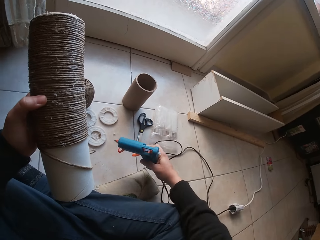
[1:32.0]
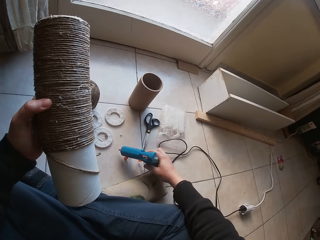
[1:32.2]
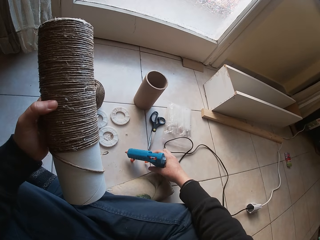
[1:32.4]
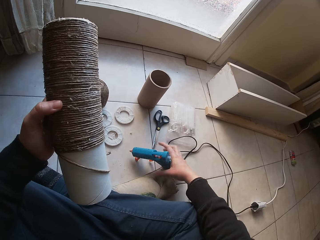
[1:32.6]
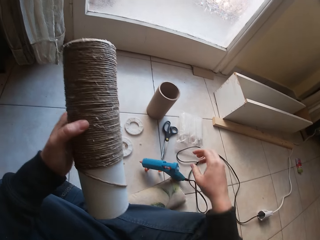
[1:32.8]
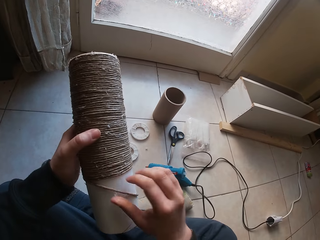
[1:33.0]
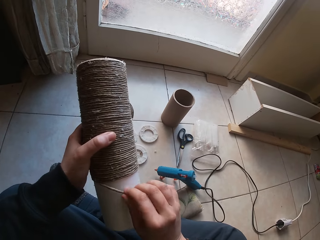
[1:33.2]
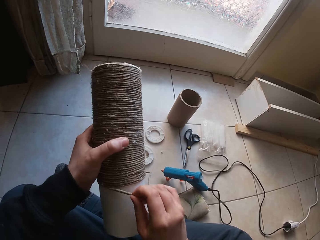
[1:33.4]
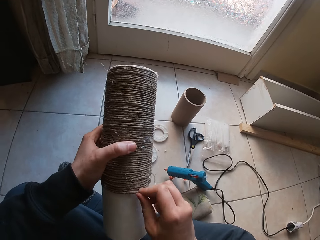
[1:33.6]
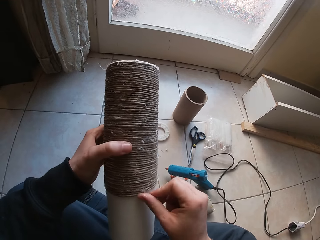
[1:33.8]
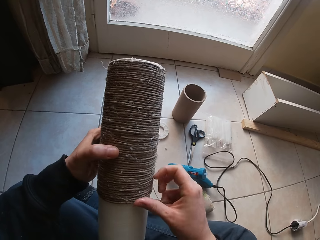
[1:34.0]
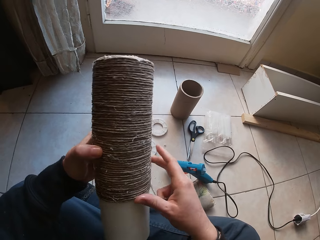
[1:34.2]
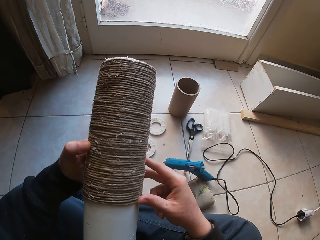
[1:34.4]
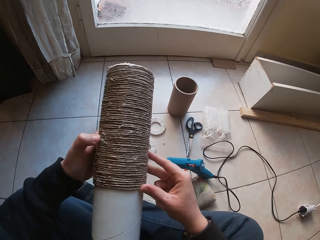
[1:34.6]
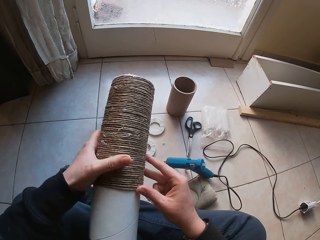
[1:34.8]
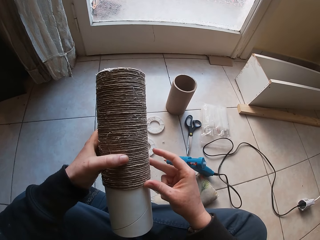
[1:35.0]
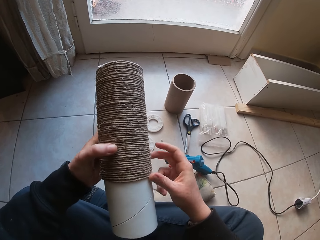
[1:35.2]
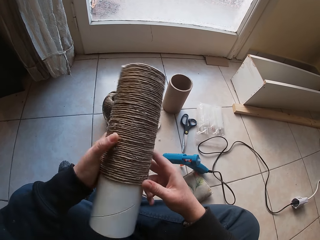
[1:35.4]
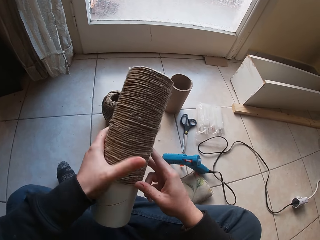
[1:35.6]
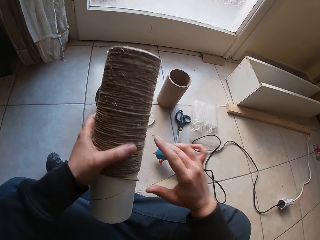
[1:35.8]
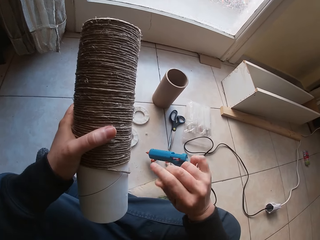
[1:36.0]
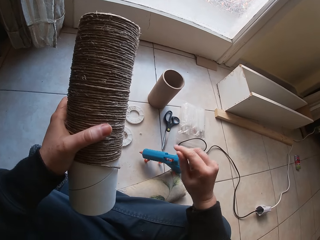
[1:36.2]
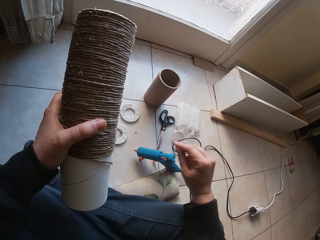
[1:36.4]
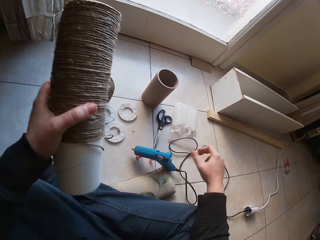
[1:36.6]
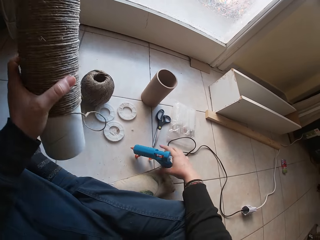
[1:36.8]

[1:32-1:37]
The camera wearer drops the glue gun on the floor with his right hand. He rolls the yarn on the yarn cylinder with his right hand.

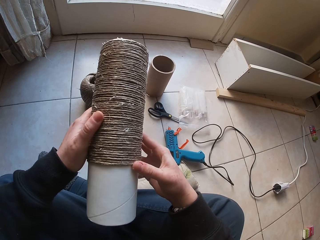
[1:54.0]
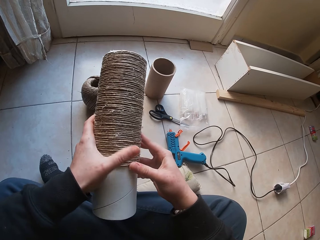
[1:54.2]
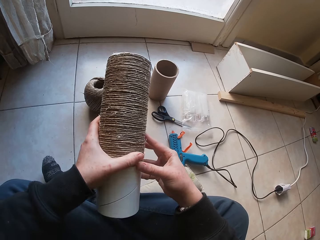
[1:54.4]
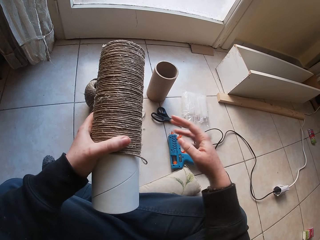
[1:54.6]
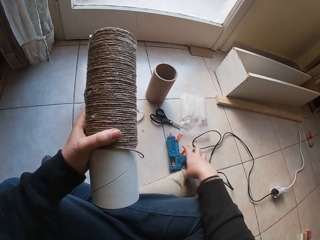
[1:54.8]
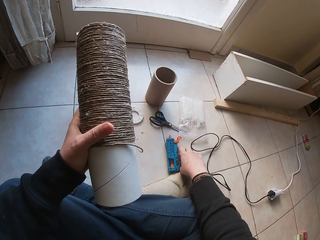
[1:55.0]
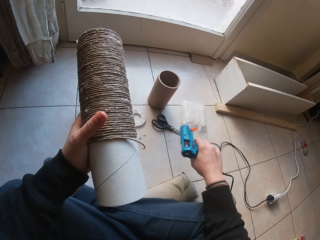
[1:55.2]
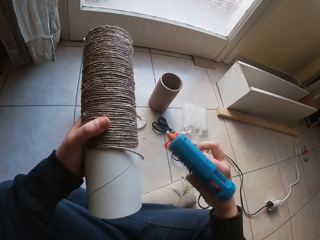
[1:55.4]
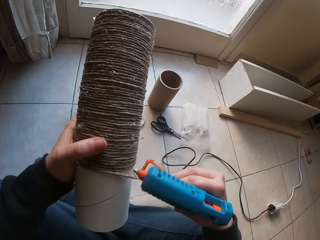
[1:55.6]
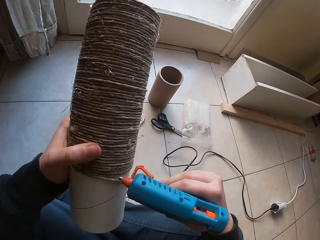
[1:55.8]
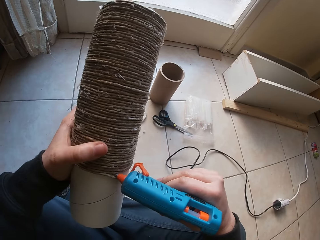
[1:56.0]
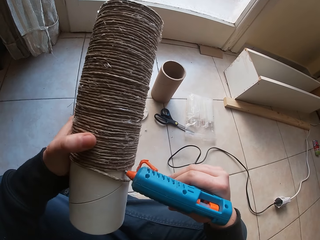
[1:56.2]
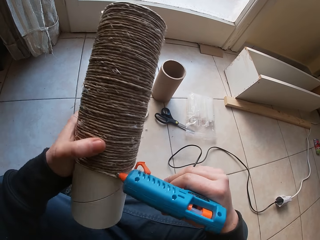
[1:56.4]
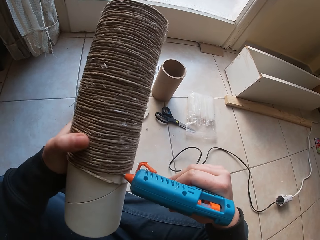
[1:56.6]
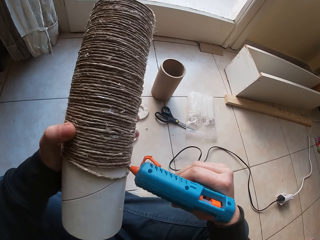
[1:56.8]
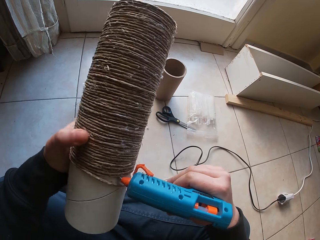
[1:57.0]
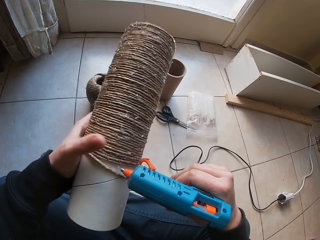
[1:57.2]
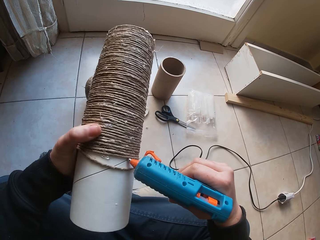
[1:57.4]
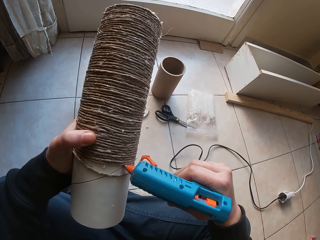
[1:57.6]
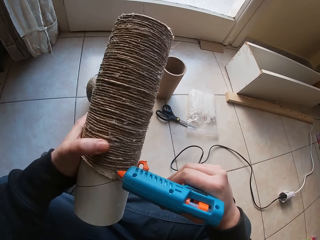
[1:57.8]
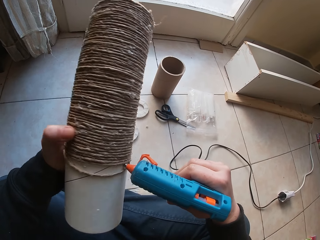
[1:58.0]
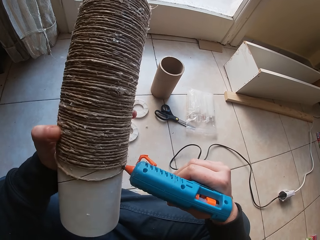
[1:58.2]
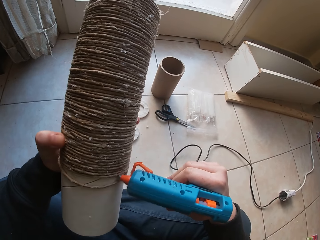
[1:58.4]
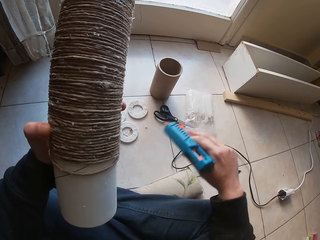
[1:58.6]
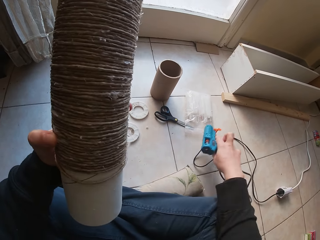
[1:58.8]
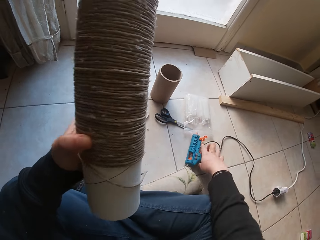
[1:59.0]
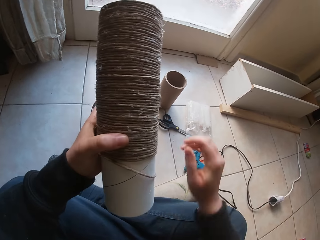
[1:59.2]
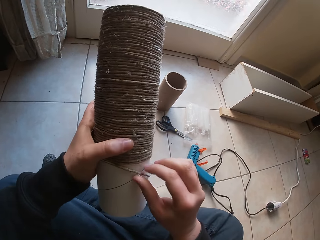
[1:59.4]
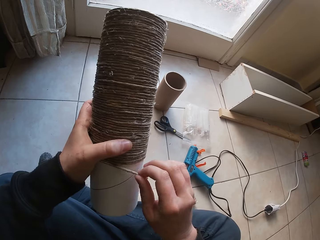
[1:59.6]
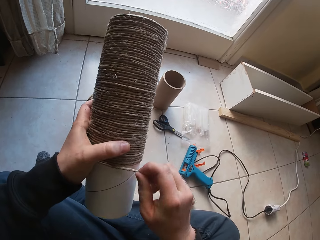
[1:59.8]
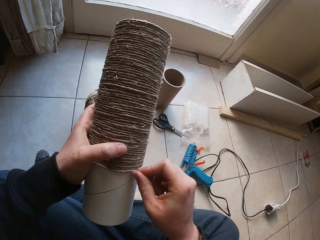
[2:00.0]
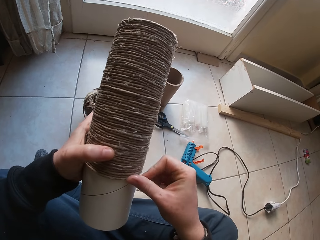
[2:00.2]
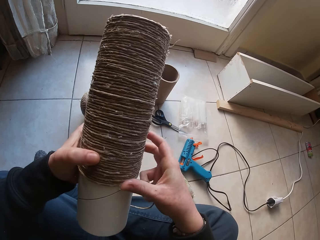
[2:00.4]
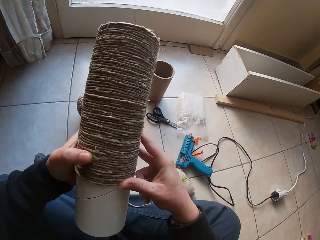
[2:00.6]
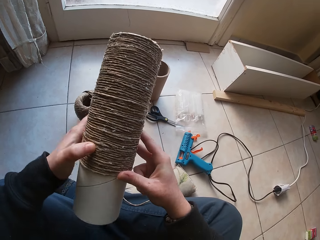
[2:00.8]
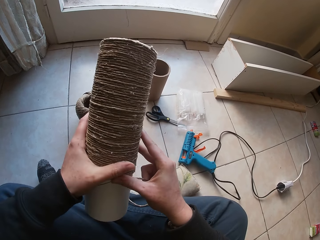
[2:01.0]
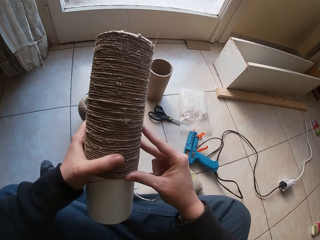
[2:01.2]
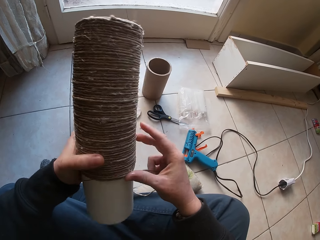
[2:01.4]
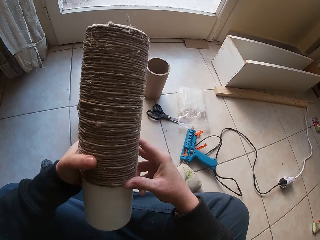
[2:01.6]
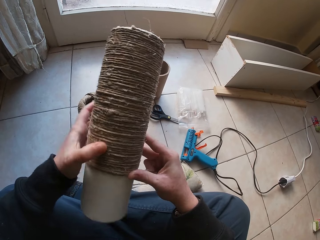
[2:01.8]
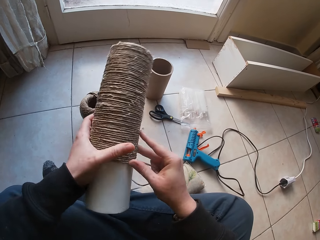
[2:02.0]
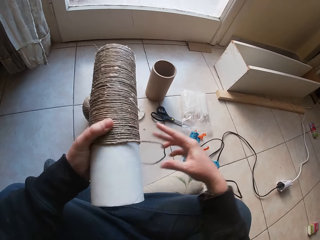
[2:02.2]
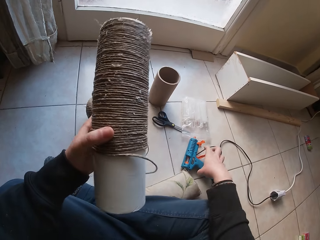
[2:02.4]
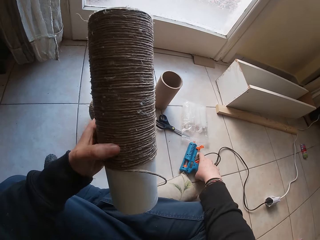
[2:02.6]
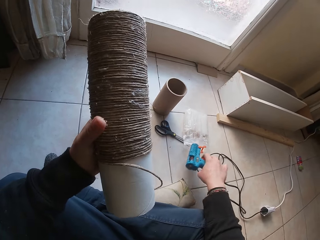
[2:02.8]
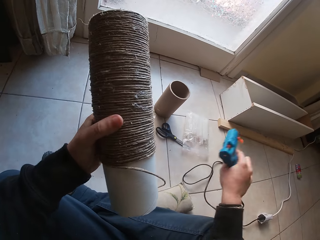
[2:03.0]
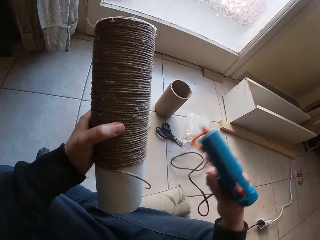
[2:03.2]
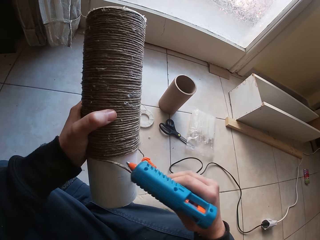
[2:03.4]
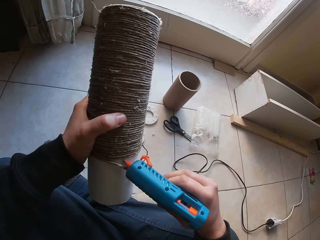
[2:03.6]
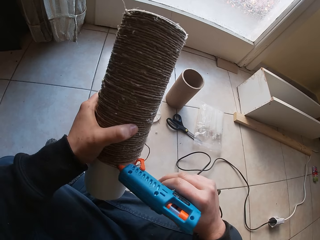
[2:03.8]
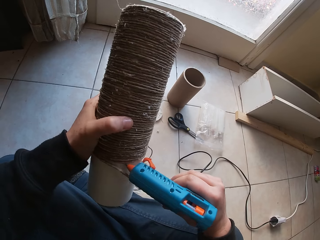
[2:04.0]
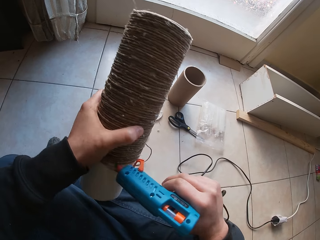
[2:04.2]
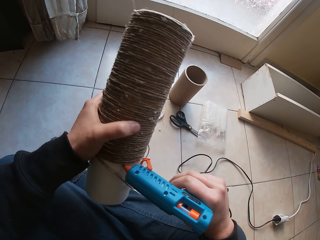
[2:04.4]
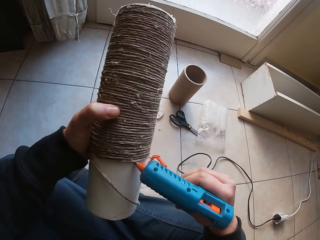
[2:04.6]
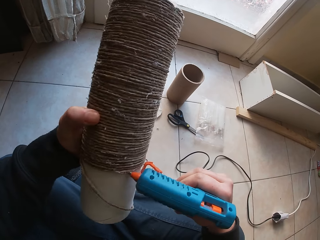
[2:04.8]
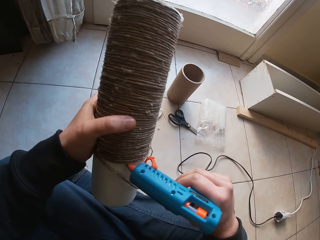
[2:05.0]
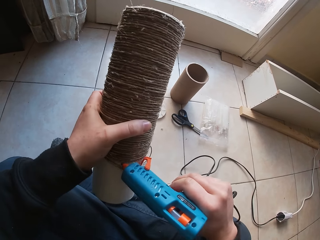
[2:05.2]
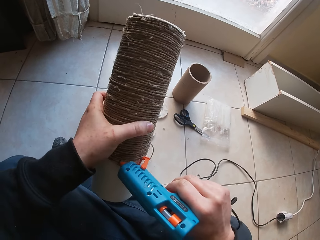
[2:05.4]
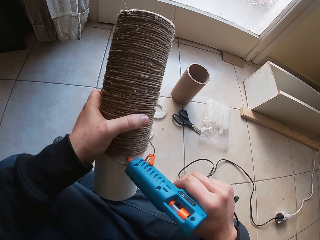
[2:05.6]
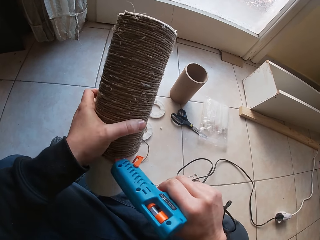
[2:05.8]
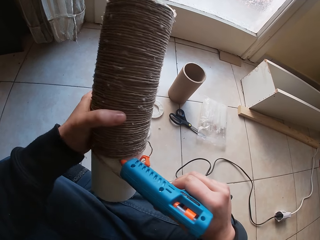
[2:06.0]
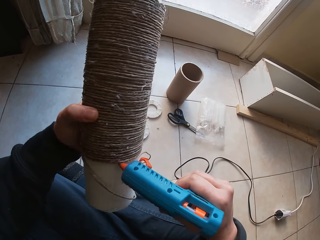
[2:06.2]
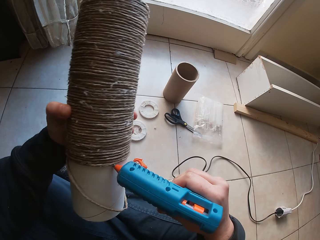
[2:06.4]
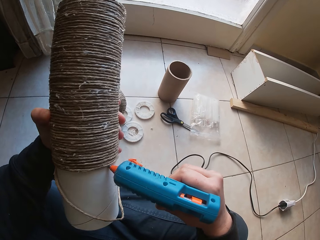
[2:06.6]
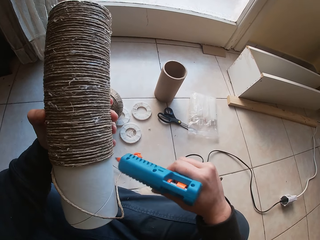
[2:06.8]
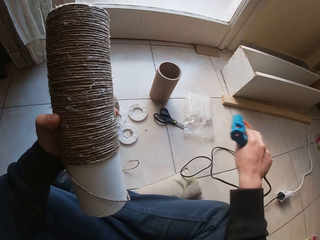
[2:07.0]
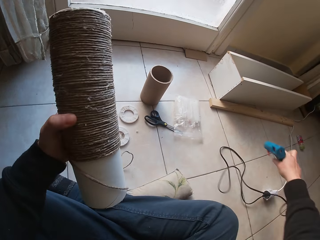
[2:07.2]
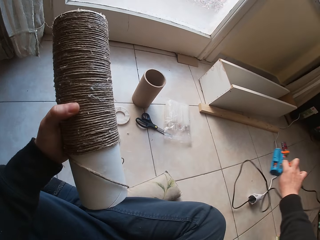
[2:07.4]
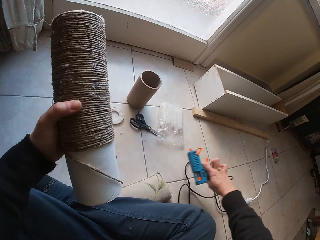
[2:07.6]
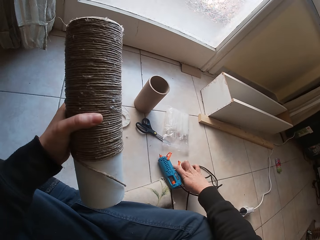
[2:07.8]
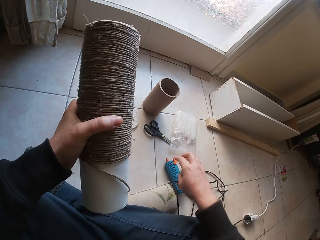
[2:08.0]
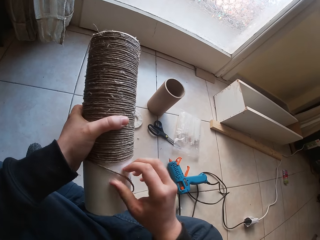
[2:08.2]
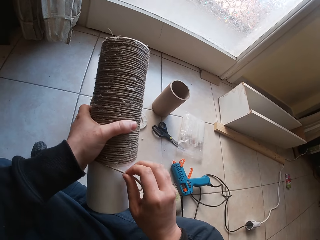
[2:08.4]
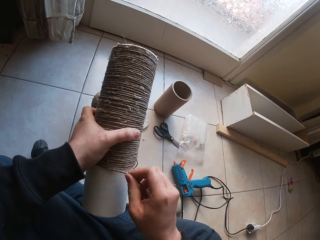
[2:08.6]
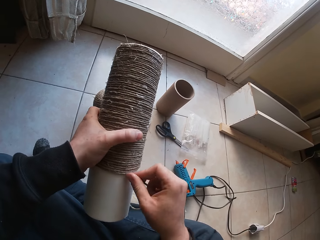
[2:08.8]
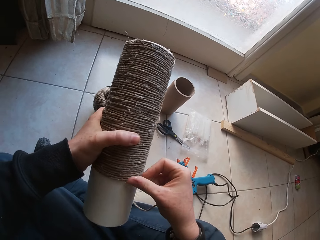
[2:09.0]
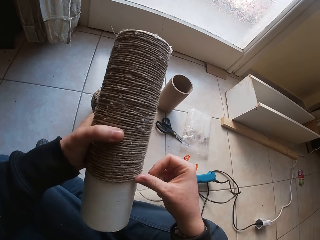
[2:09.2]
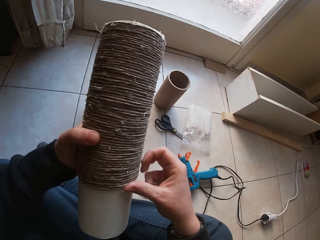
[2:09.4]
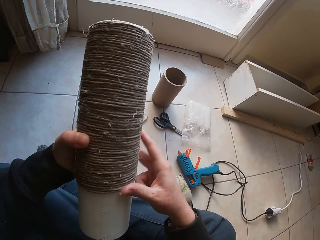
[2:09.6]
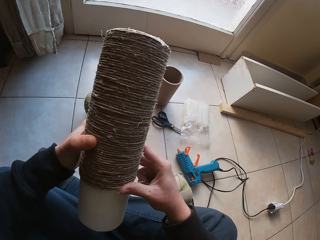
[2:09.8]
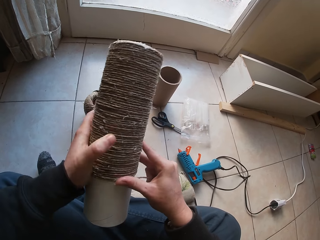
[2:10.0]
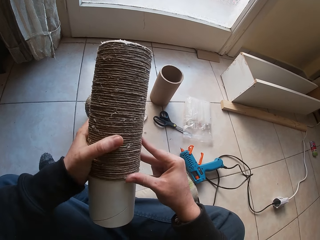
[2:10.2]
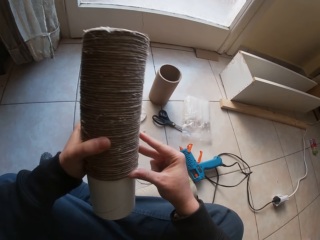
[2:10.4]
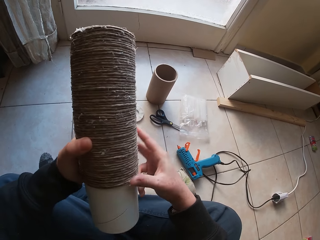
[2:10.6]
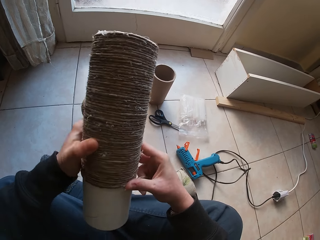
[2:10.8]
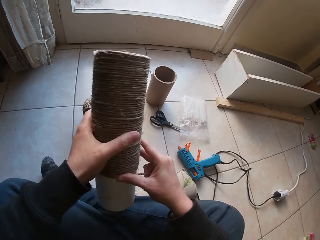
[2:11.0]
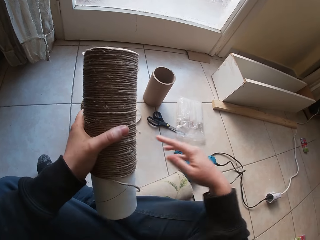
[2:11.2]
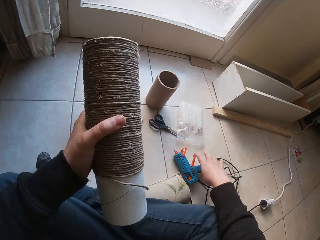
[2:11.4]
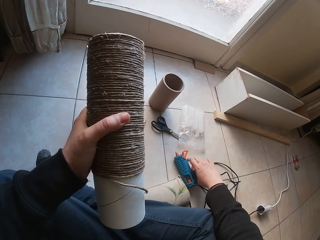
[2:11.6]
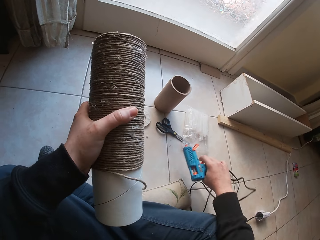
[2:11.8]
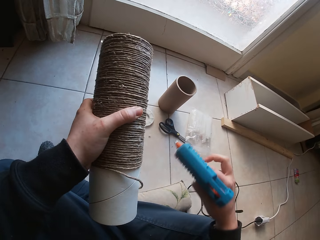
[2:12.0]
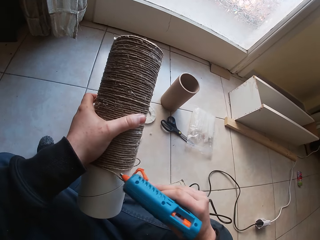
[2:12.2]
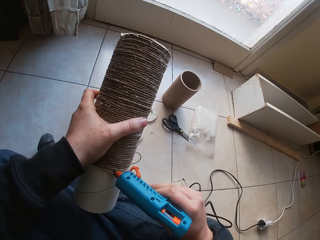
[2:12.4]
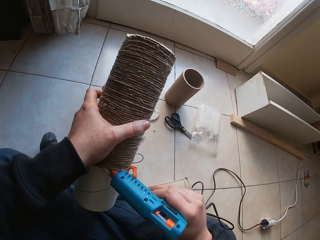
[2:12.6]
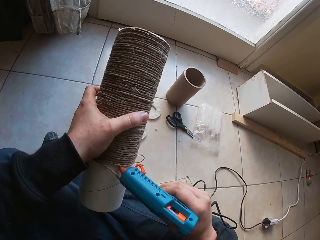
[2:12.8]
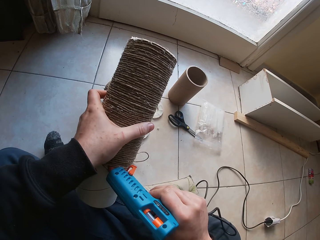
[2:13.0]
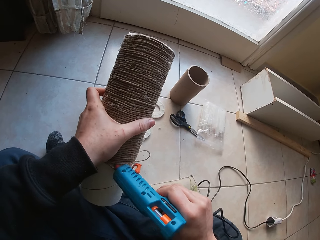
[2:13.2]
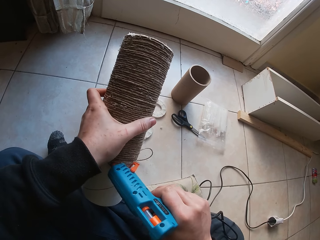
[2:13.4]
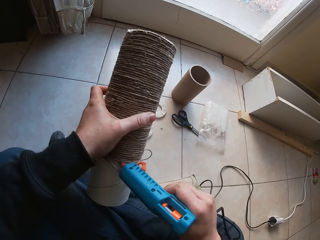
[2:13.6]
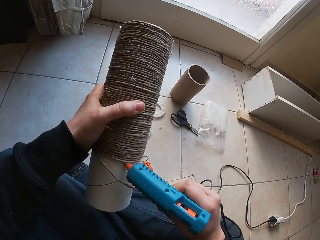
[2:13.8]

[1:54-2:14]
The camera wearer rolls the string around the string holder. He picks up the glue gun from the floor with his right hand. He applies glue to the yarn cylinder with the glue gun on his right hand. He drops the glue gun on the floor with his right hand. He rolls the yarn on the yarn cylinder with his right hand. He picks up the glue gun from the floor with his right hand. He applies glue to the yarn cylinder with the glue gun on his right hand. He drops the glue gun on the floor with his right hand. He rolls the yarn on the yarn cylinder with his right hand. He picks up the glue gun from the floor with his right hand. He applies glue to the yarn cylinder with the glue gun on his right hand.
